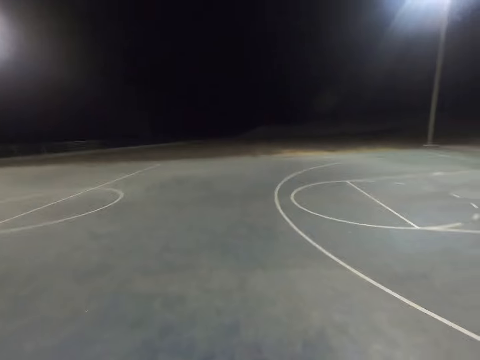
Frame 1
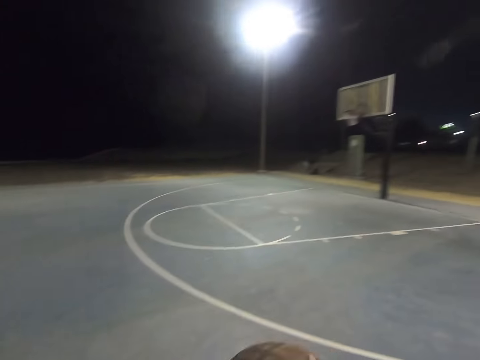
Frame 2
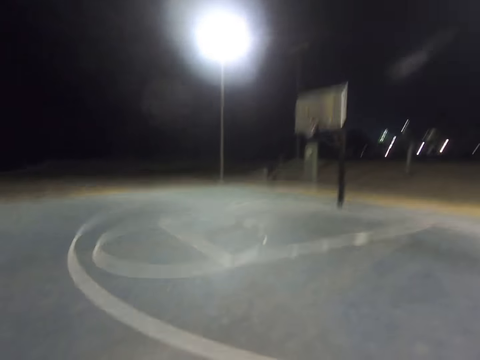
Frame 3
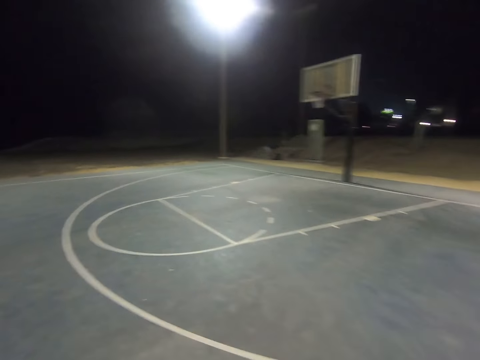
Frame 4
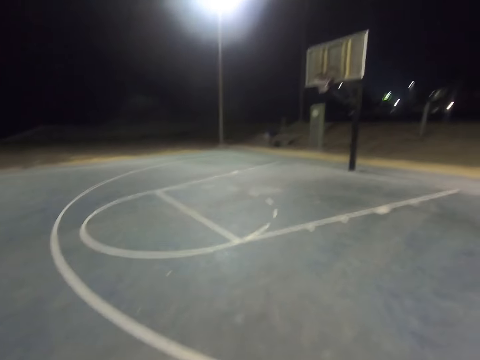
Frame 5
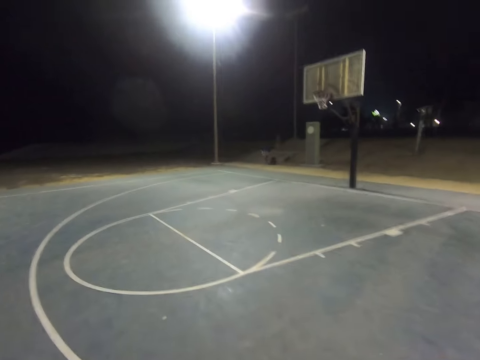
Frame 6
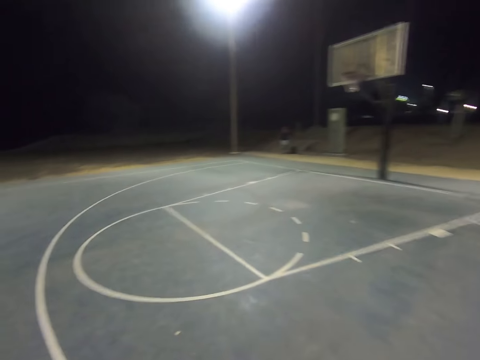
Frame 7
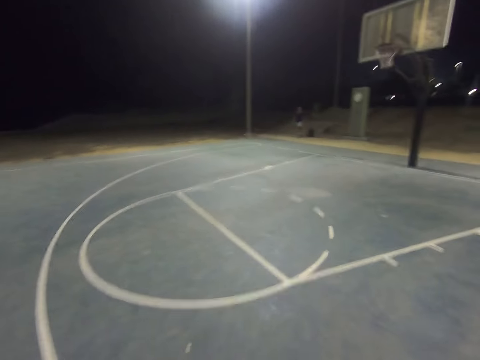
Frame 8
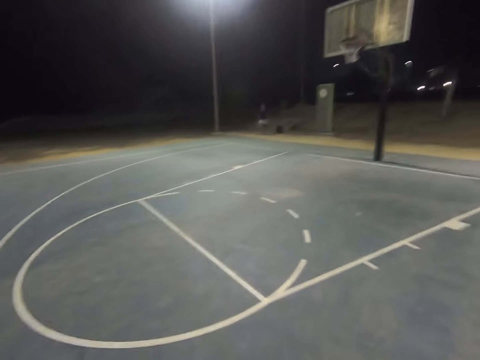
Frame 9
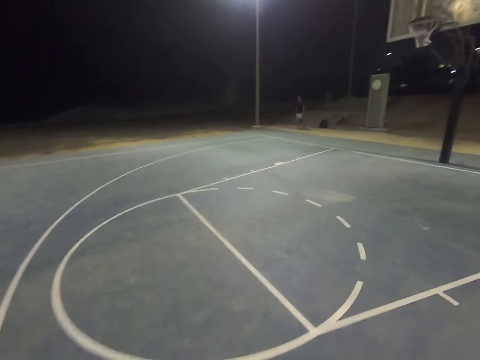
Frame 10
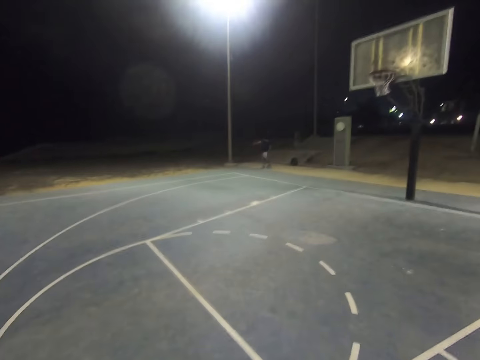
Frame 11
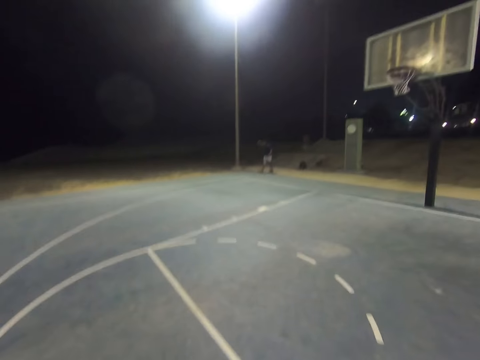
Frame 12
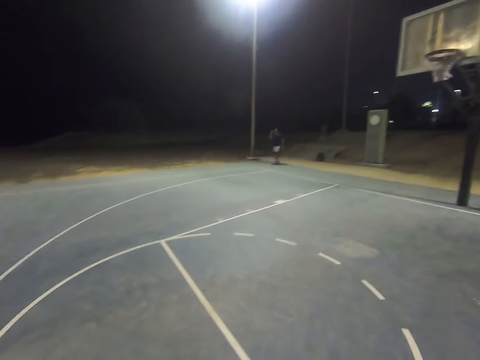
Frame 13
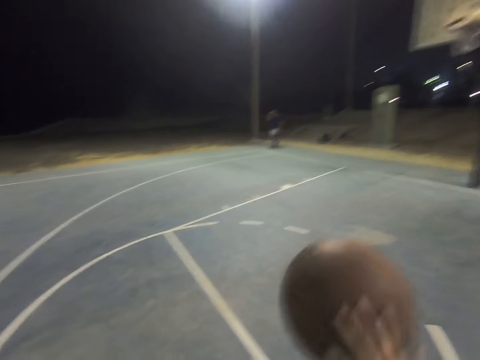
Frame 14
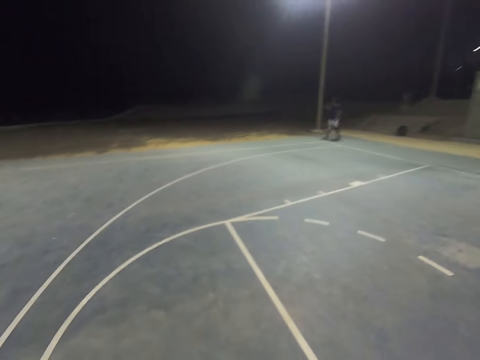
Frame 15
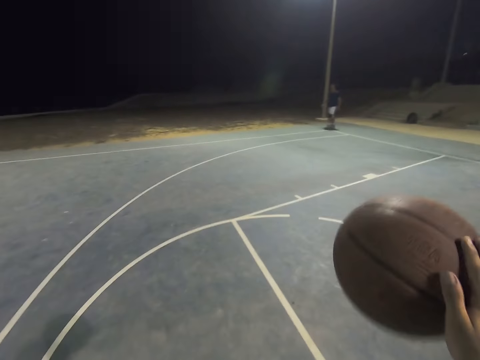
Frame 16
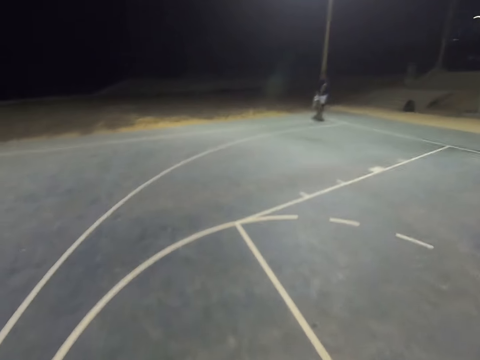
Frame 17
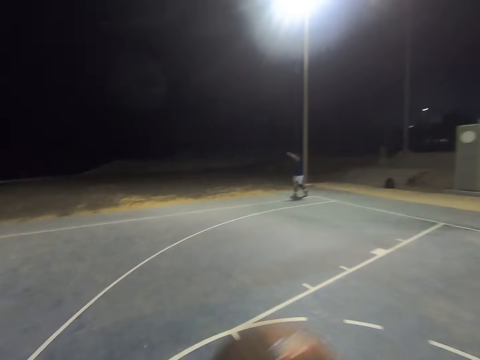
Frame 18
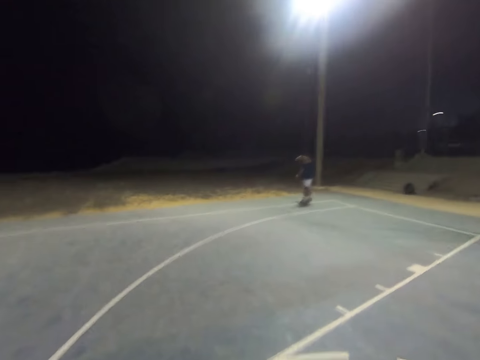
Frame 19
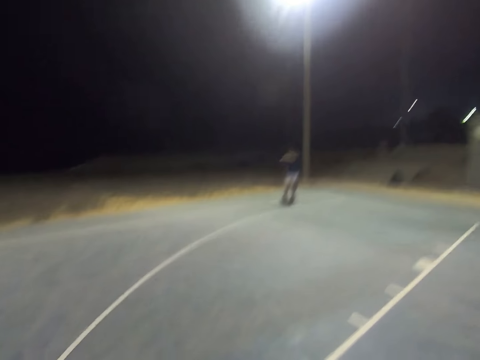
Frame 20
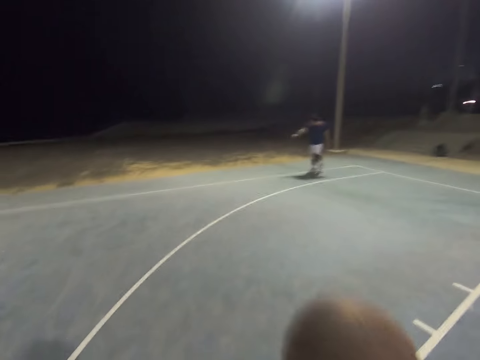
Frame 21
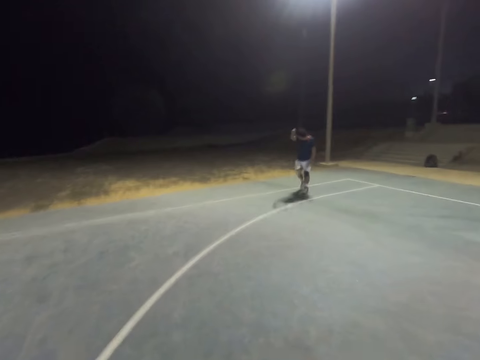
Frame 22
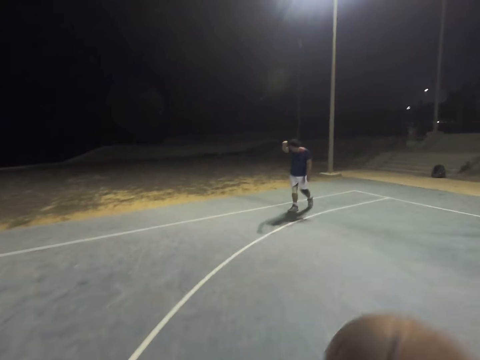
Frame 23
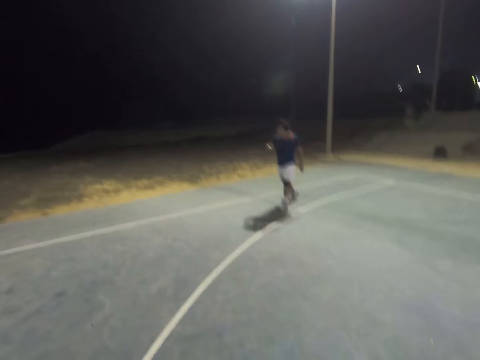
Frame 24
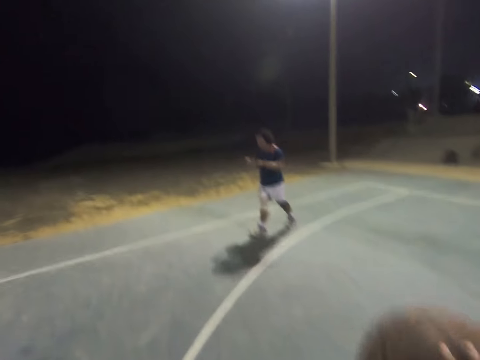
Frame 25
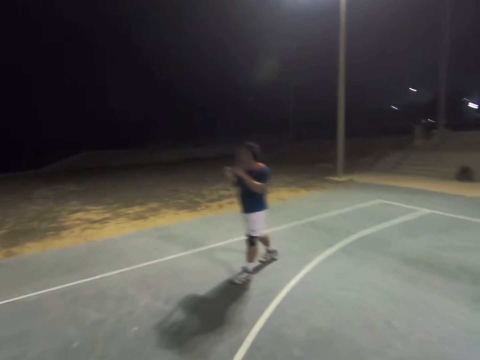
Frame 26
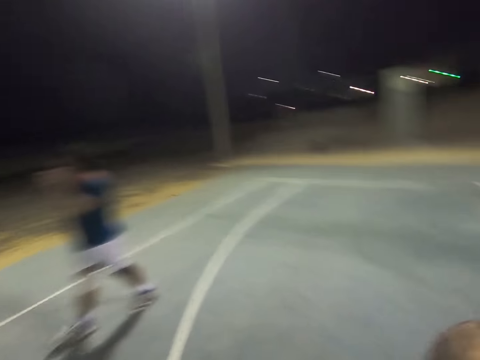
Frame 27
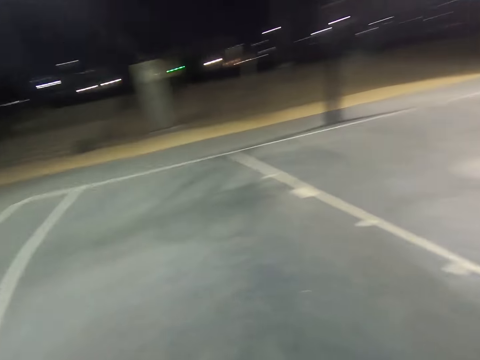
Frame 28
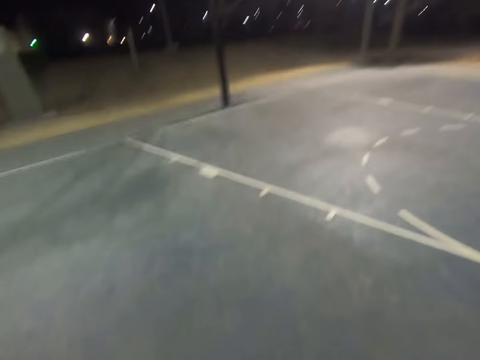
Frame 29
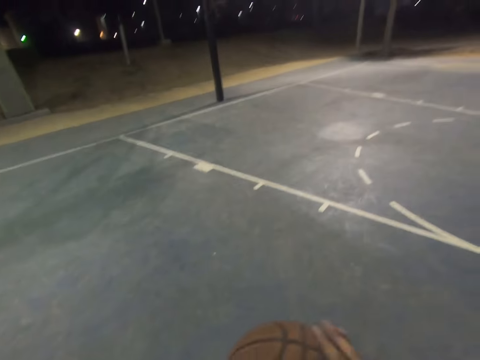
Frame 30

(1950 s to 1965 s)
A man walks around. The camera wearer plays basketball.

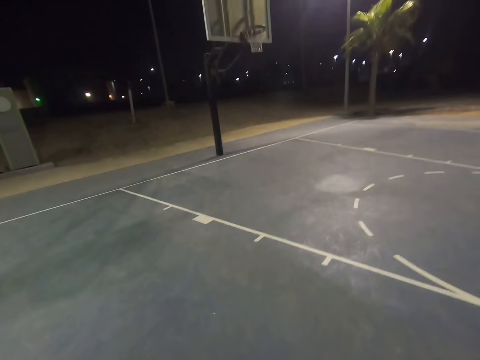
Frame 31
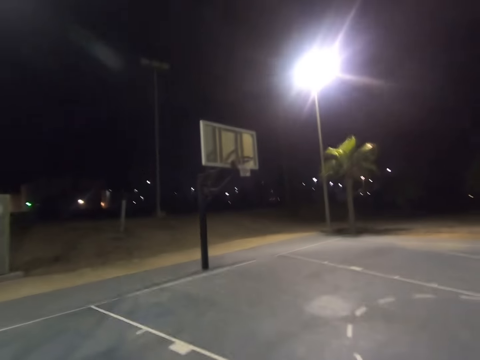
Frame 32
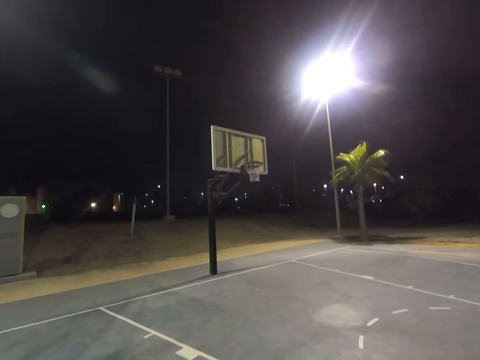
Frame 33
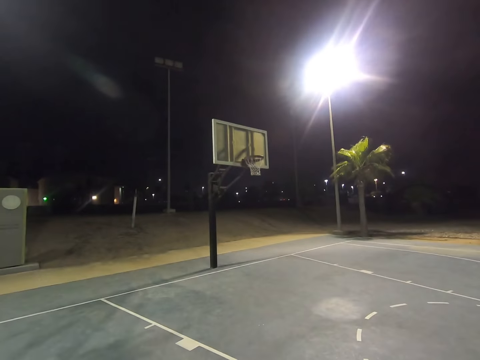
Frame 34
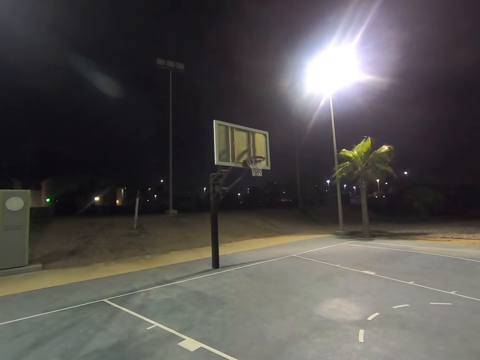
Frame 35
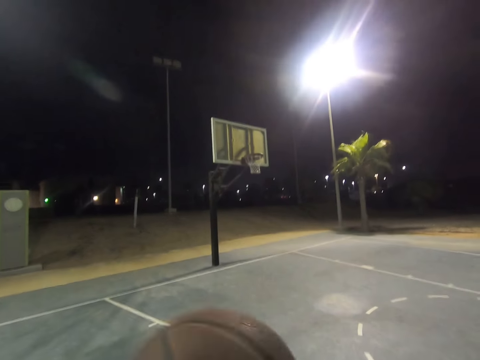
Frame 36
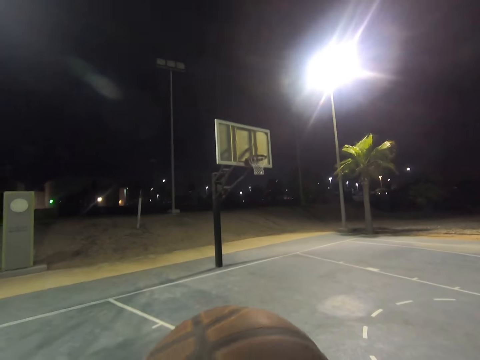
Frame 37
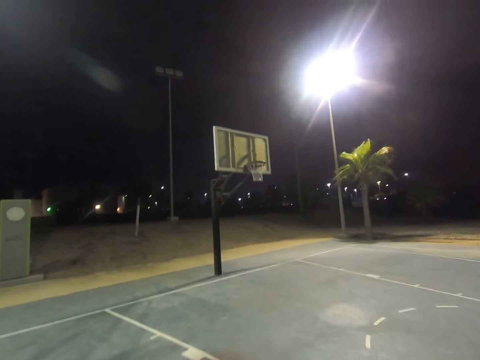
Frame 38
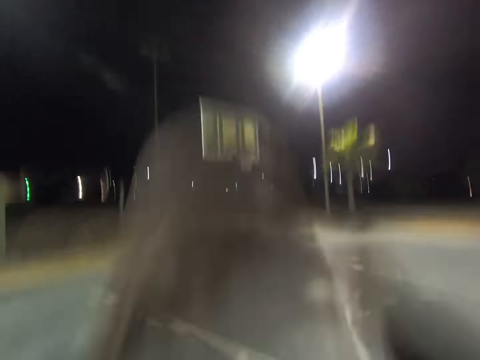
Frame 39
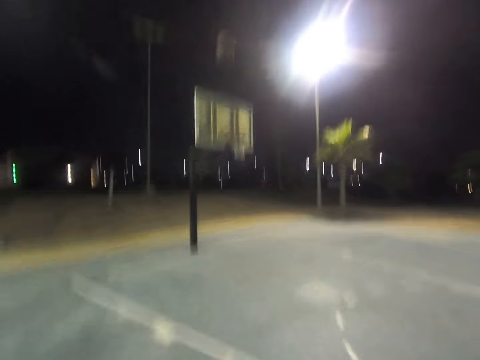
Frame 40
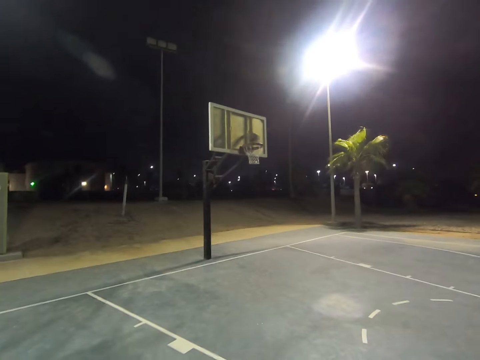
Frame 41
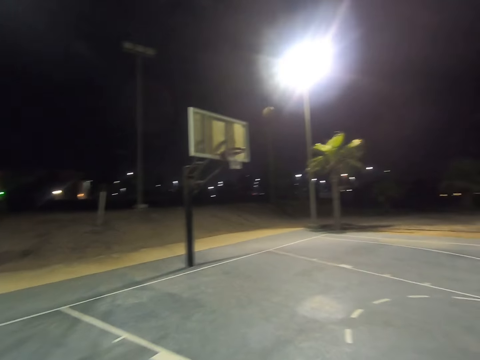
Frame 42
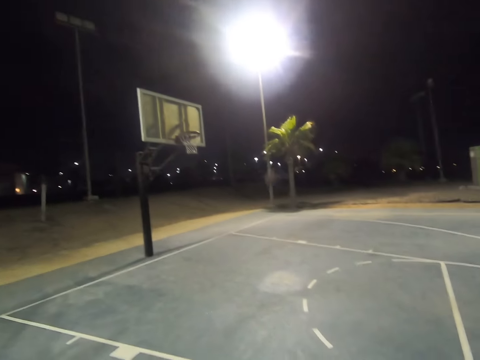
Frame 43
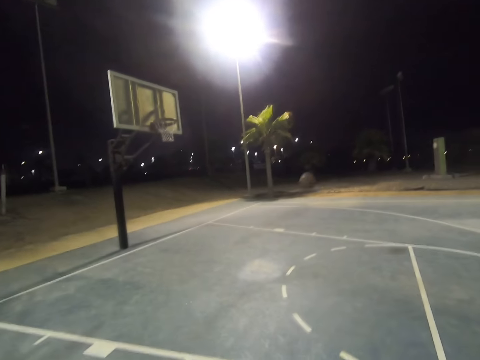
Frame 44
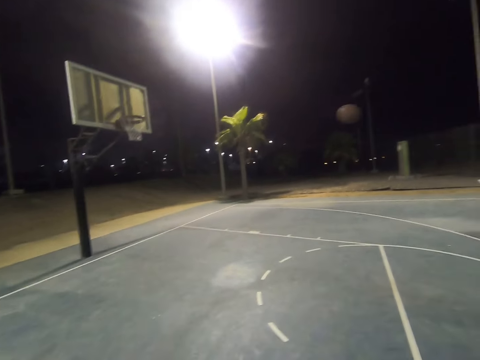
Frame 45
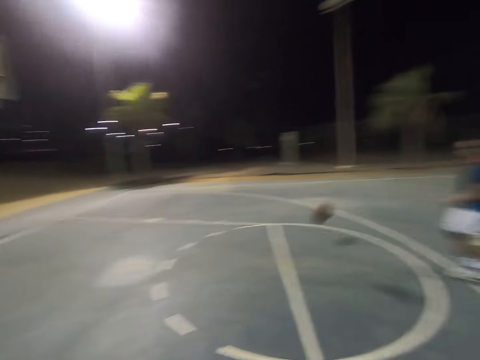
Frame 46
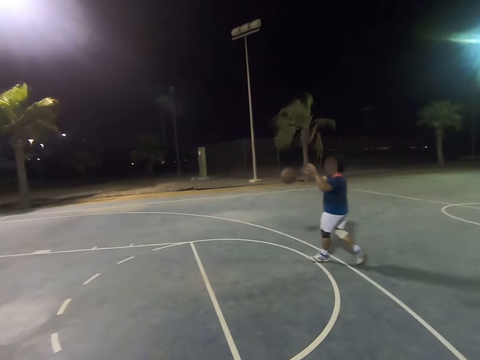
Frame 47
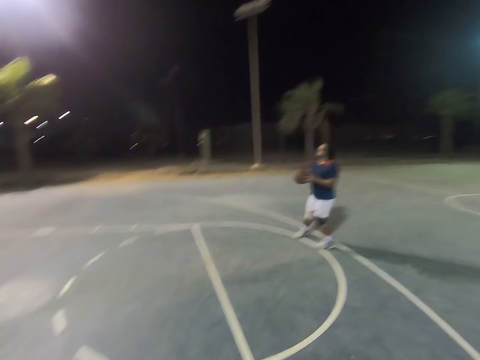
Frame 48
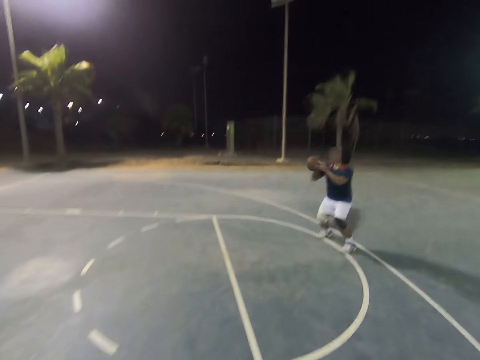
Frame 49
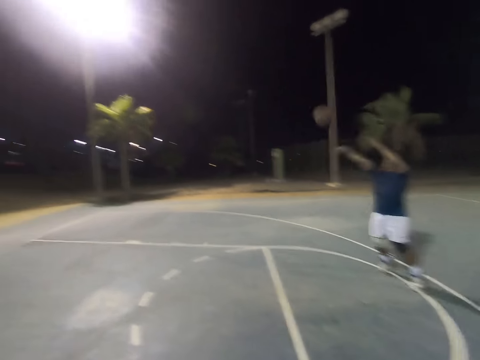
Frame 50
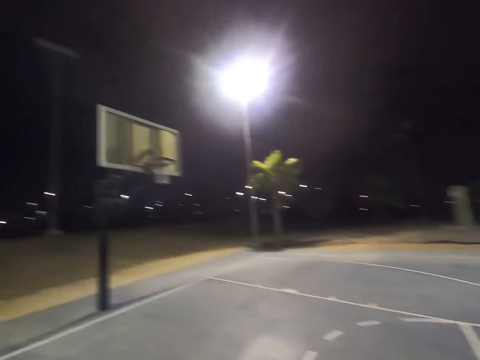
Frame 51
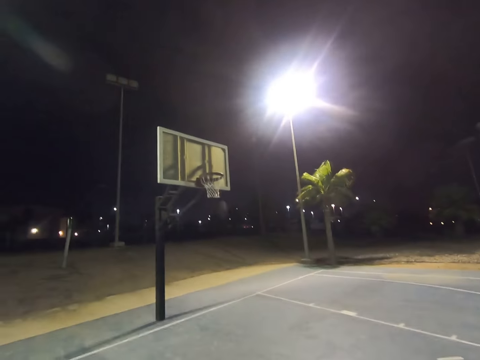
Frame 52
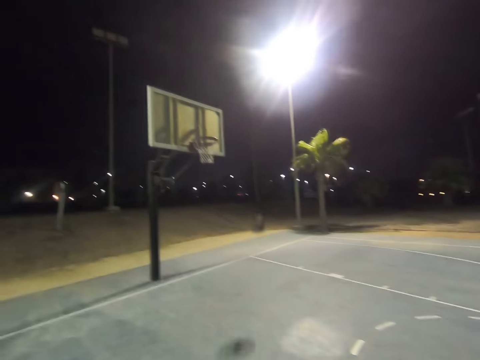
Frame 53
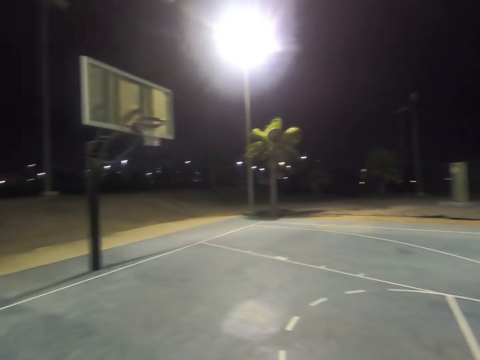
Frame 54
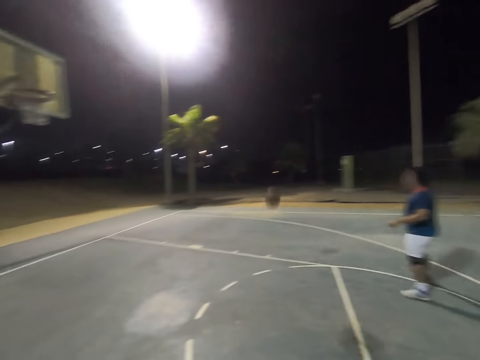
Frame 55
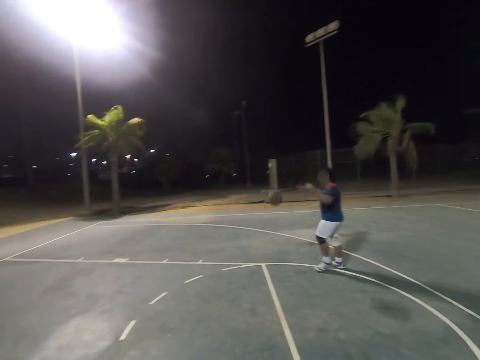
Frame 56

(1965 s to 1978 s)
The camera wearer throws the ball to the hoop. A man catches the ball. The camera wearer plays basketball with the man. The man throws the ball into the hoop.
